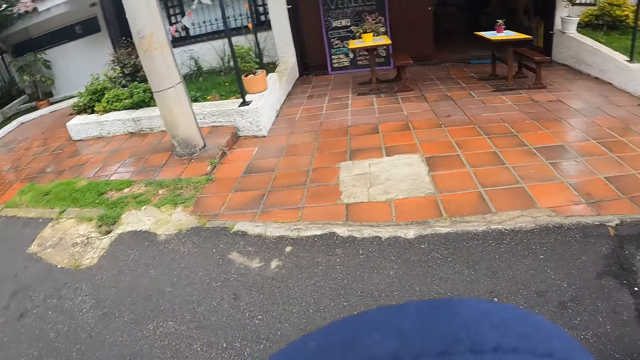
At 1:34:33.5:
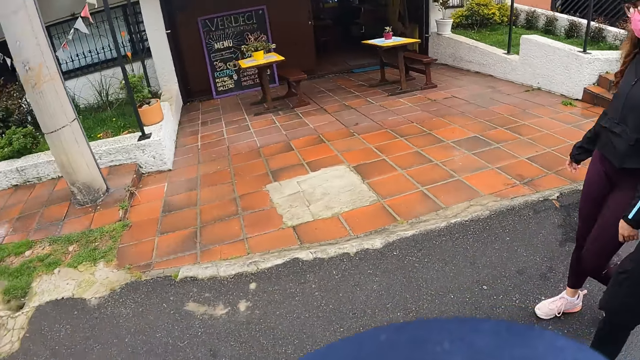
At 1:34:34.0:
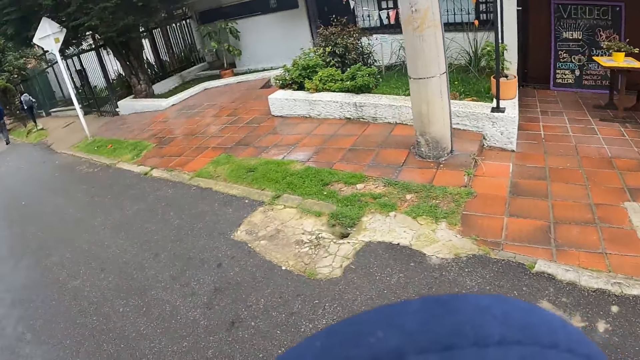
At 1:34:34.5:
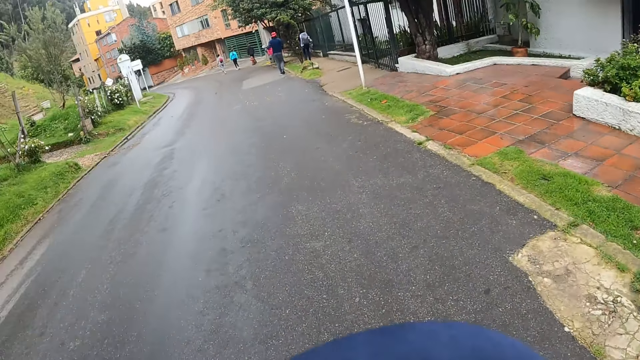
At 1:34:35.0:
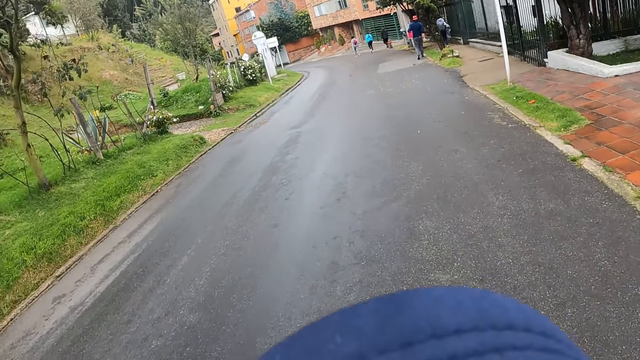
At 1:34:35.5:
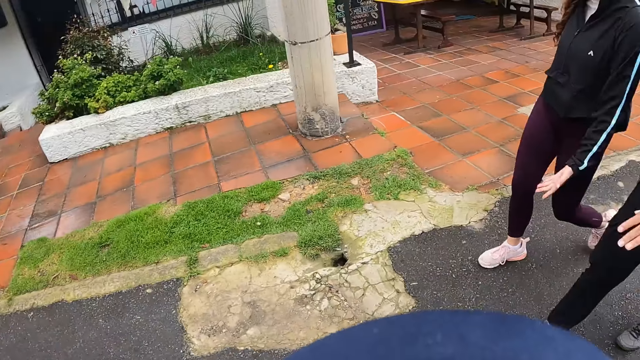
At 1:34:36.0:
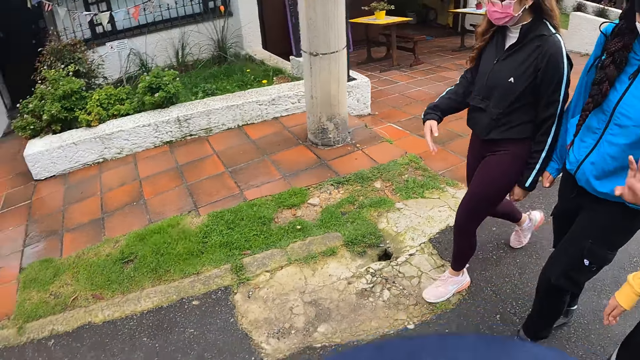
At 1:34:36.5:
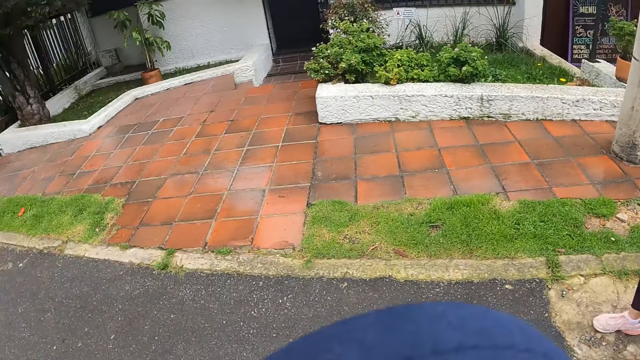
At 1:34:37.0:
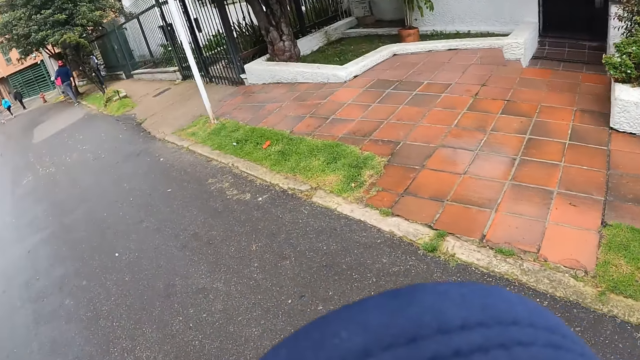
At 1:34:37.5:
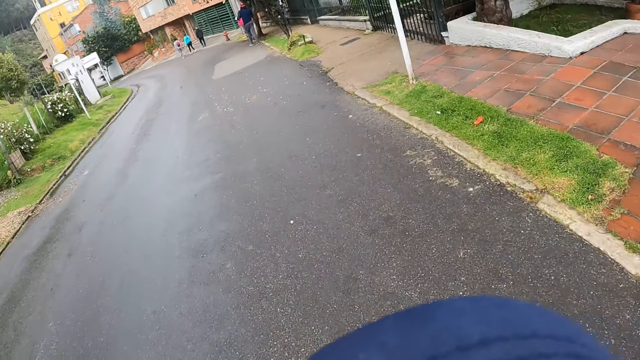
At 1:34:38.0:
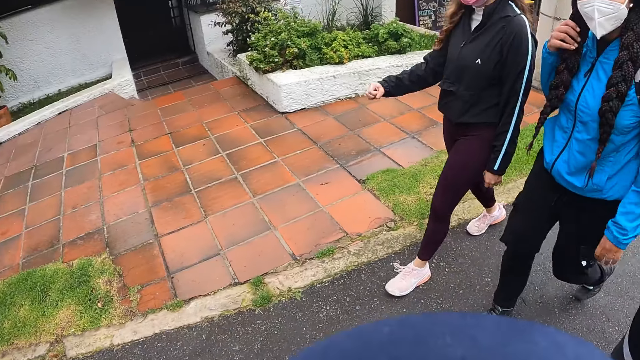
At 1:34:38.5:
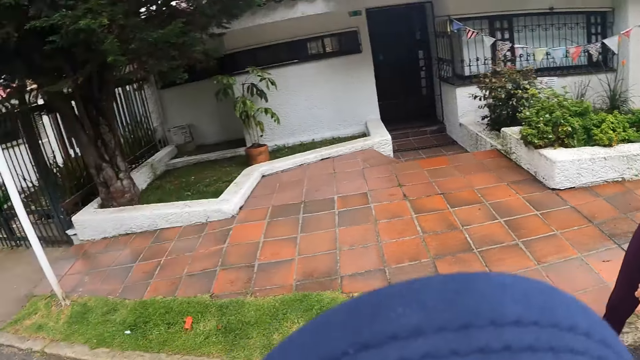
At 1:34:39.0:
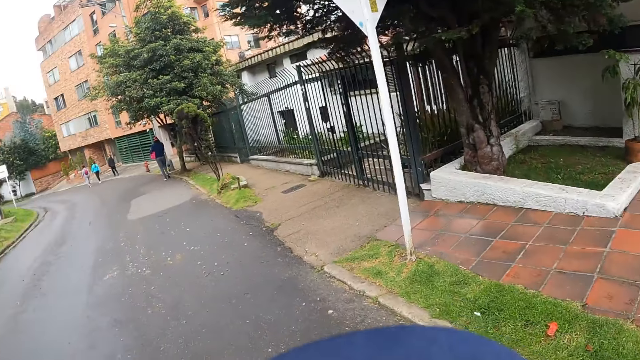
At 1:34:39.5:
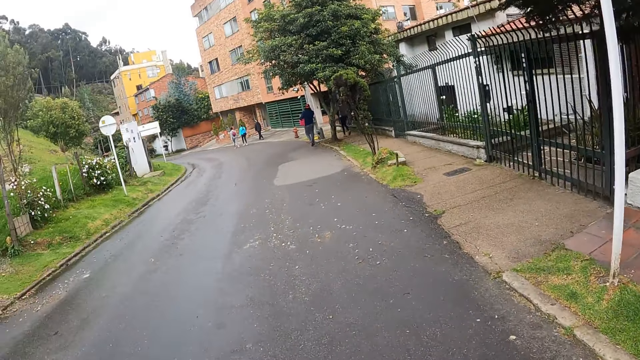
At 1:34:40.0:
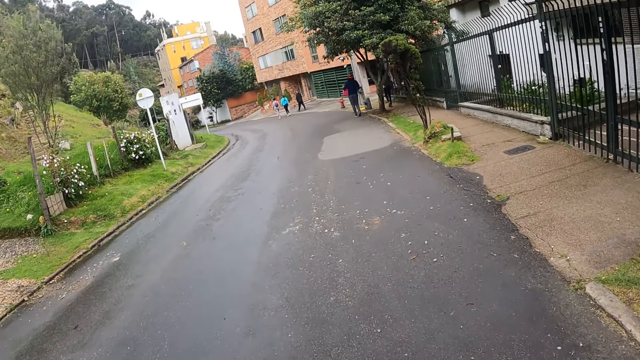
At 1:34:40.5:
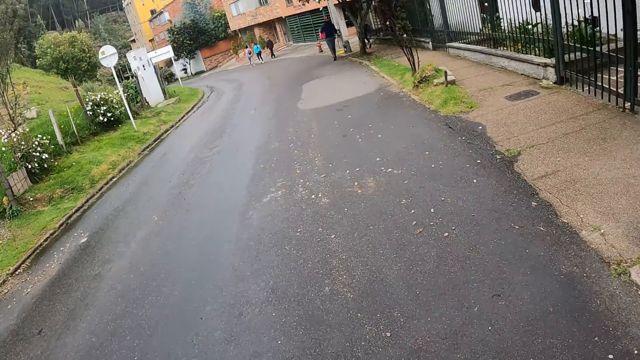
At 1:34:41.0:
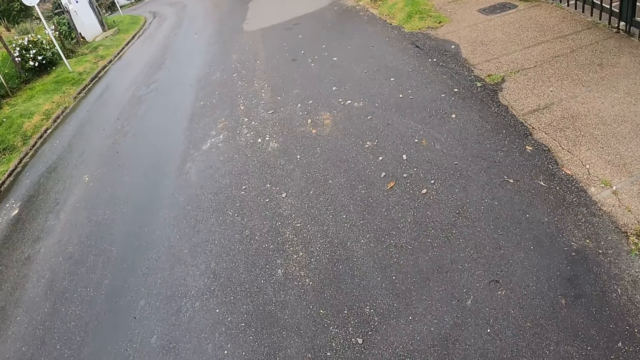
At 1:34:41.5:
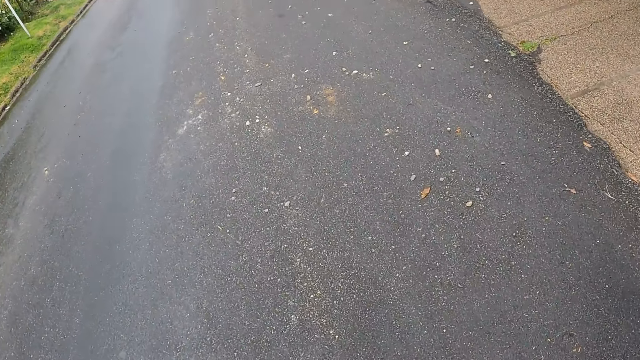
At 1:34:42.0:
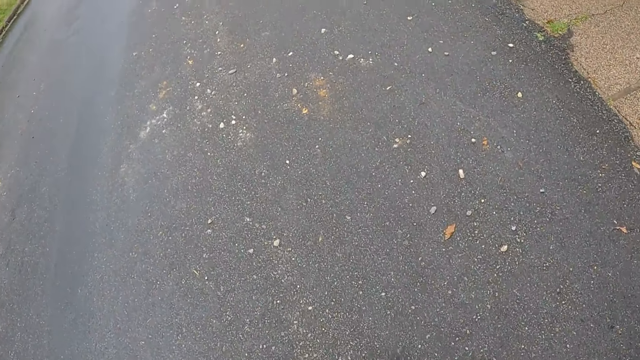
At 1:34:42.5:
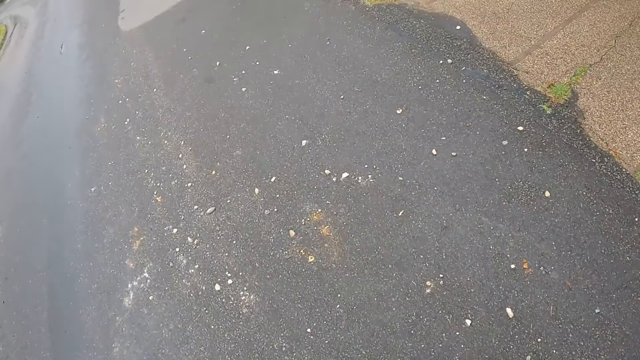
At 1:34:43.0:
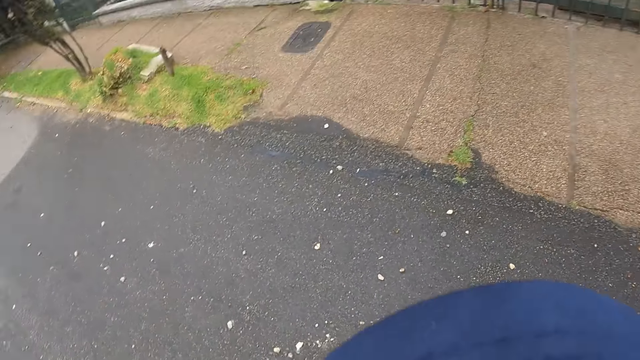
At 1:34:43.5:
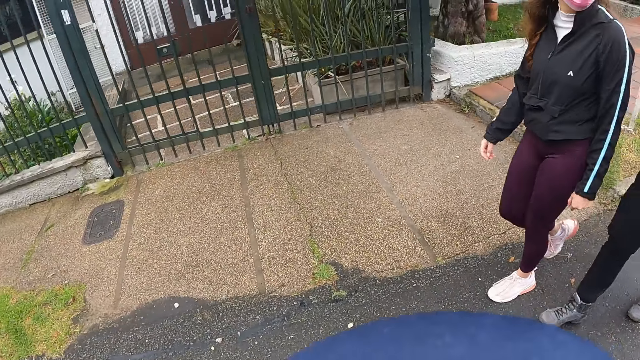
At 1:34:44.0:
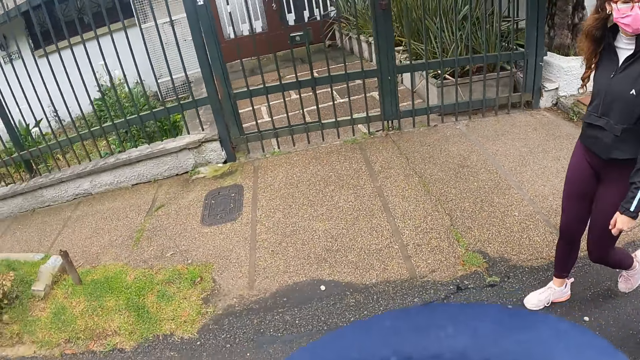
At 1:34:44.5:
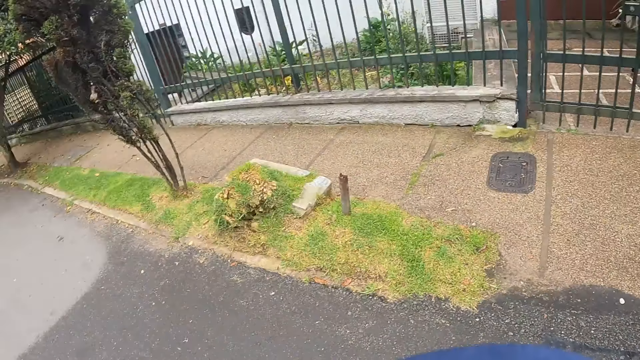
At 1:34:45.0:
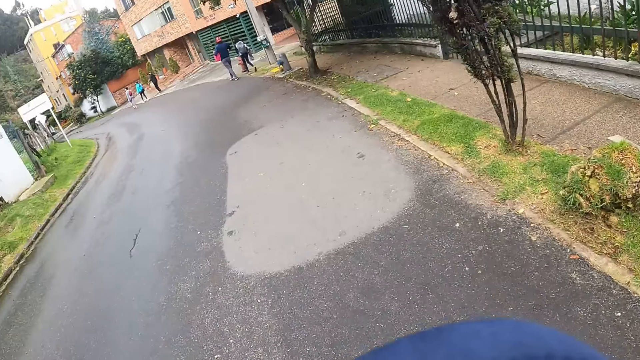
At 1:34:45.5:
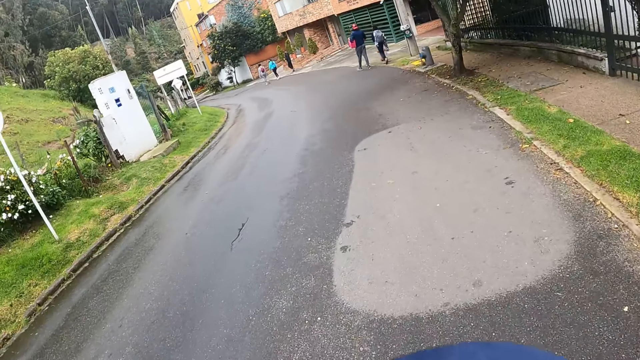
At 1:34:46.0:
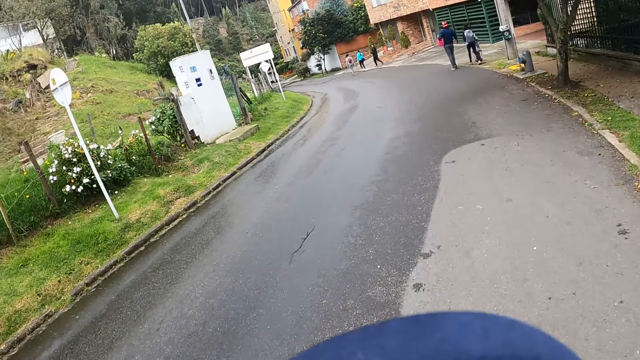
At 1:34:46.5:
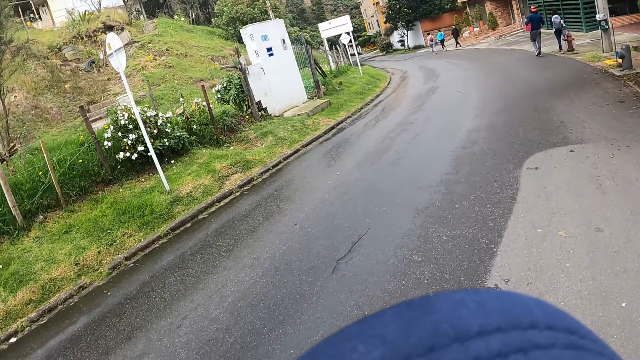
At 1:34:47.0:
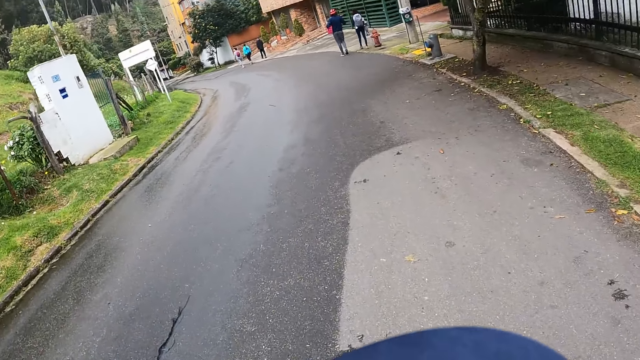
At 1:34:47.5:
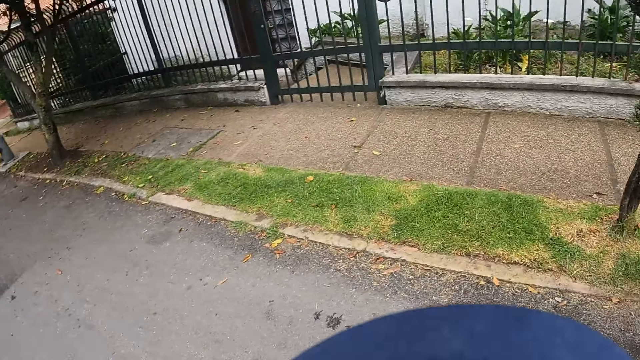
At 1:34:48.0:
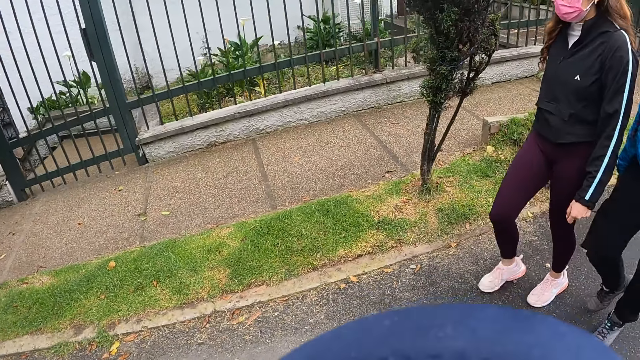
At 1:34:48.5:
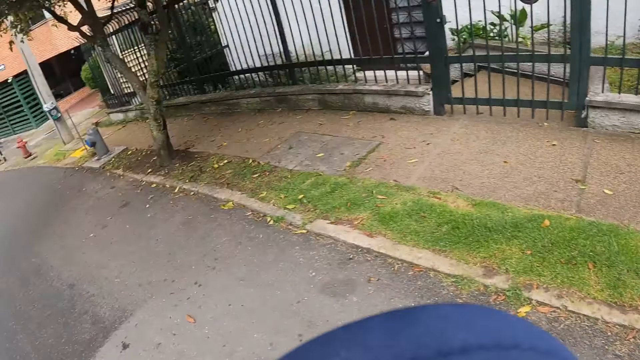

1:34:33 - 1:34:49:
The camera wearer converses with people. They walk on the road and converse with the people.

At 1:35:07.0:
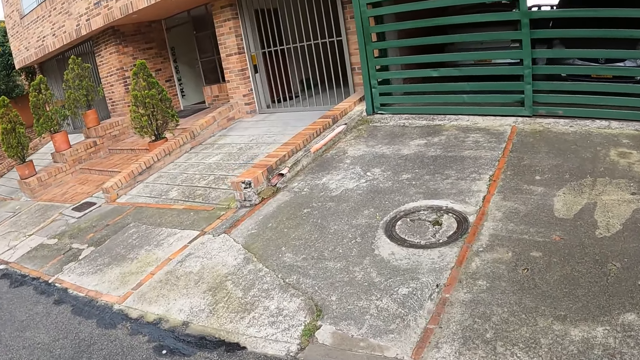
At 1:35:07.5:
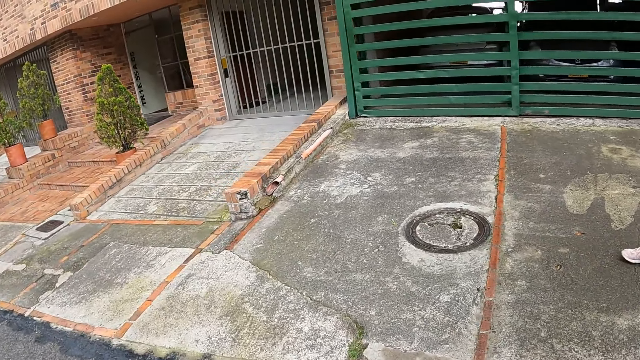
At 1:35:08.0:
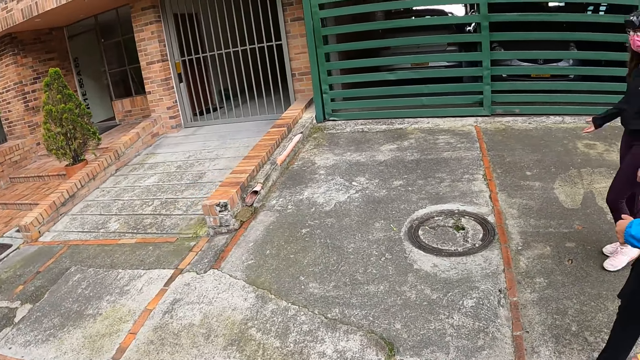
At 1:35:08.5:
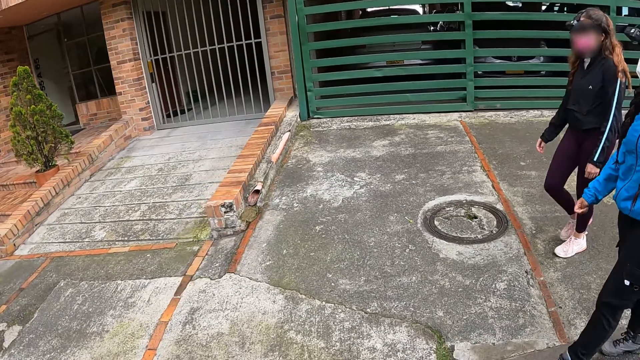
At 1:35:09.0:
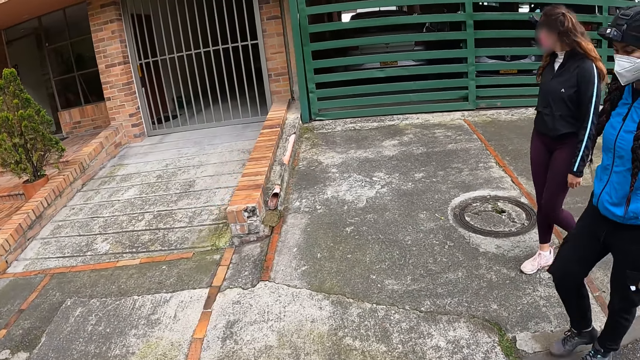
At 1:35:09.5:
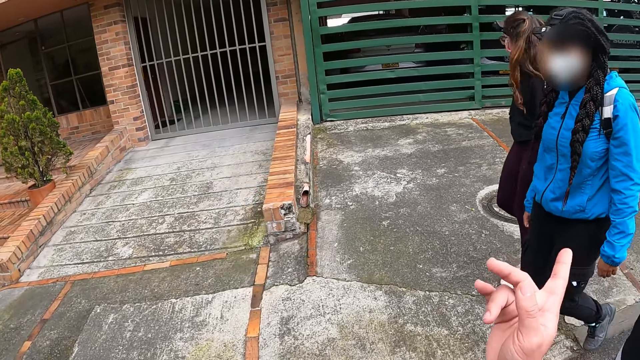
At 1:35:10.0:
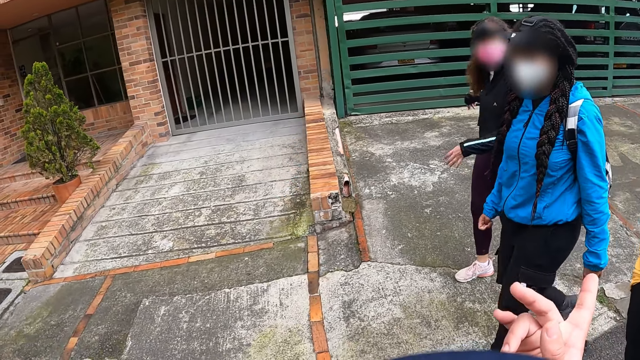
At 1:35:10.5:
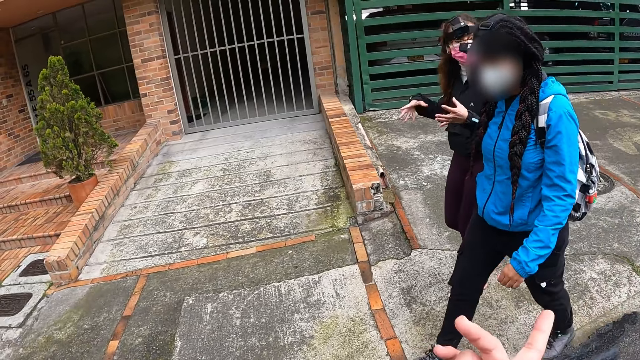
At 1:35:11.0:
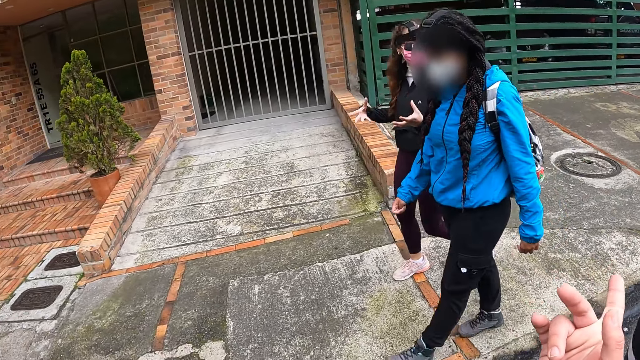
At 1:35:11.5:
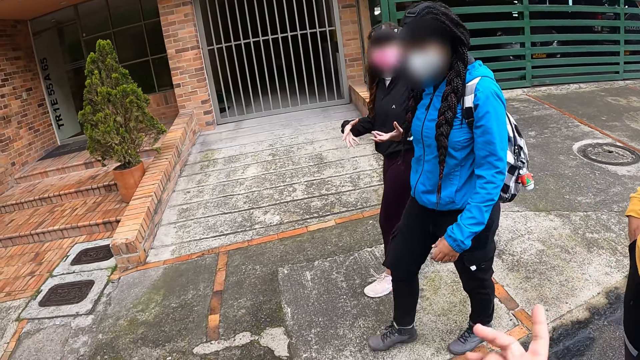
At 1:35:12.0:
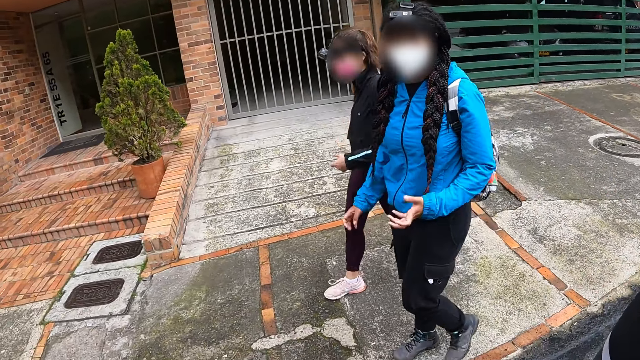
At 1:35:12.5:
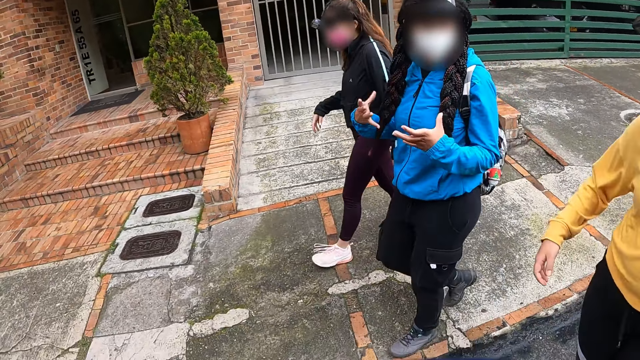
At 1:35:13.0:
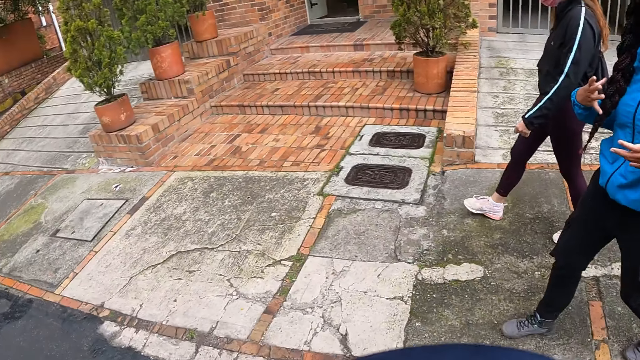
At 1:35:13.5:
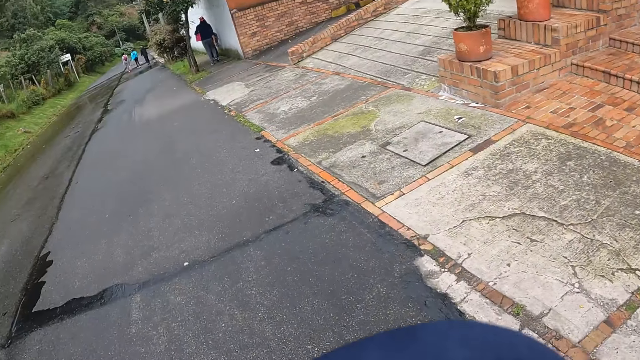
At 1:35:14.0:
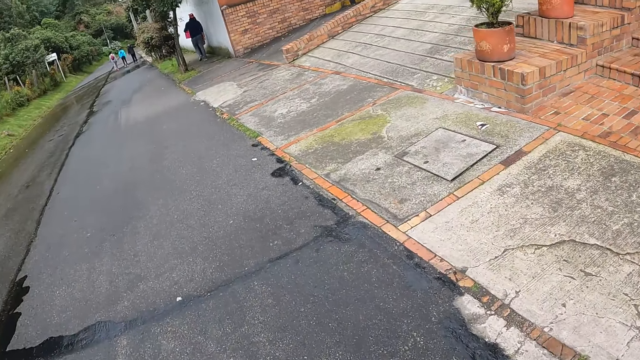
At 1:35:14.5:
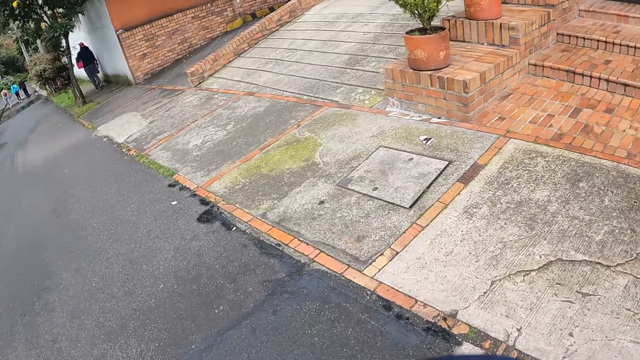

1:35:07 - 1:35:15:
The camera wearer points with his finger. He interacts with the women.
